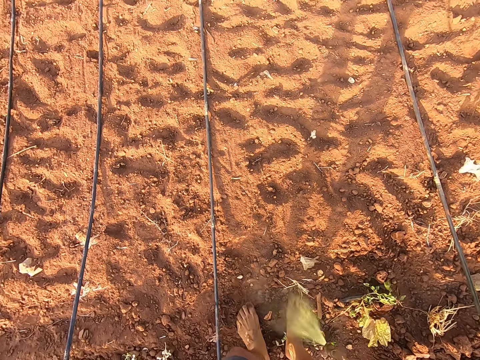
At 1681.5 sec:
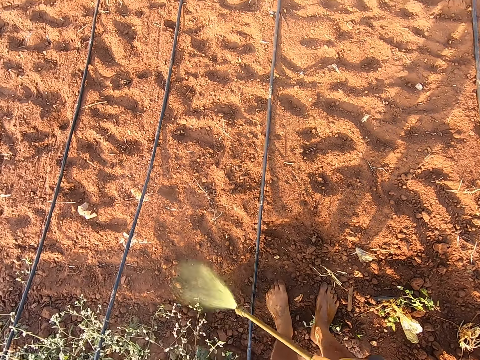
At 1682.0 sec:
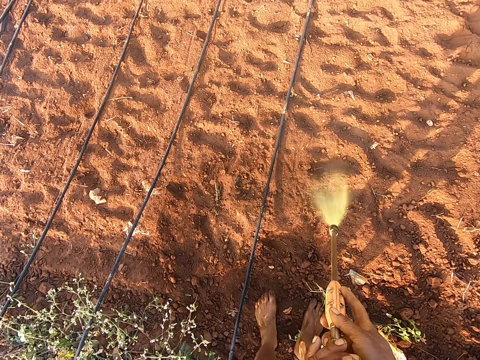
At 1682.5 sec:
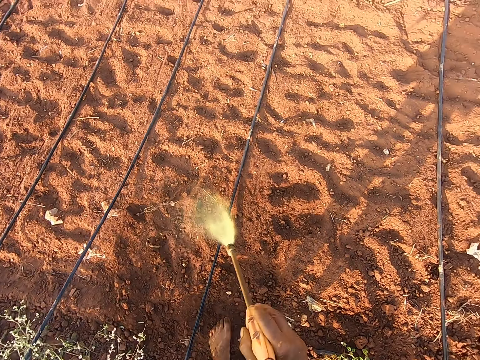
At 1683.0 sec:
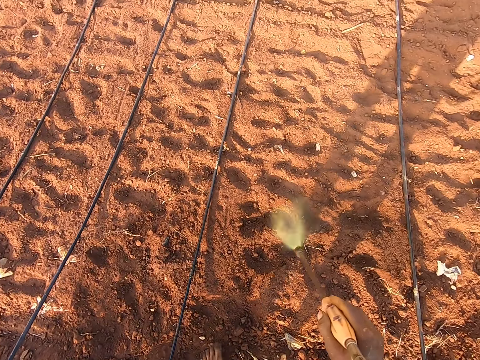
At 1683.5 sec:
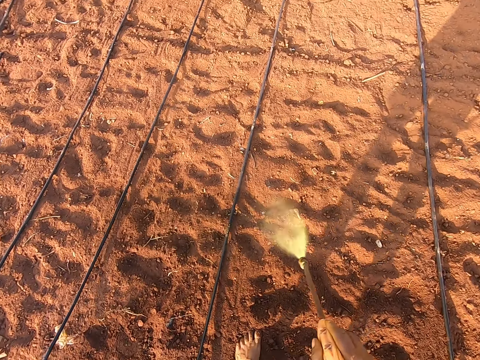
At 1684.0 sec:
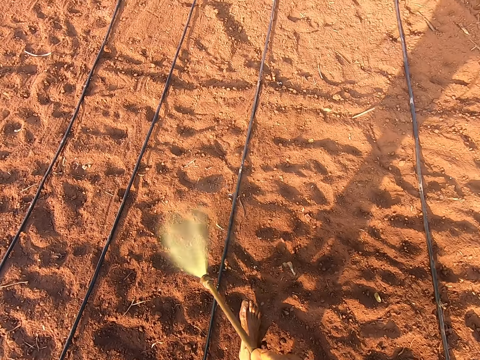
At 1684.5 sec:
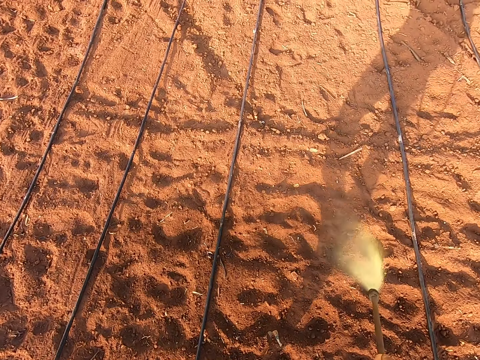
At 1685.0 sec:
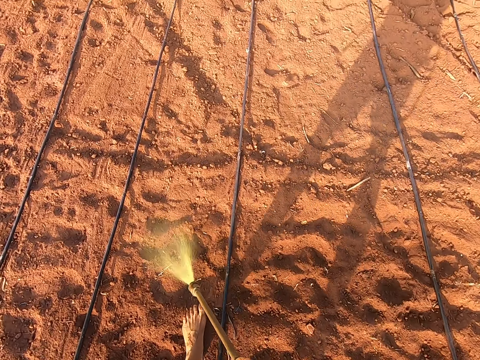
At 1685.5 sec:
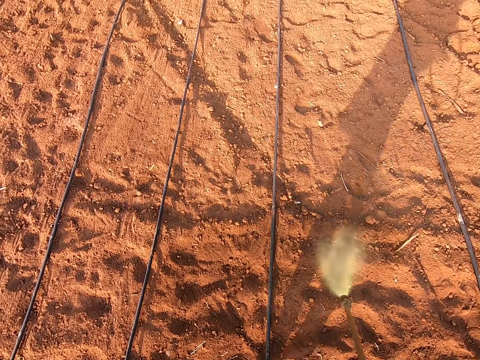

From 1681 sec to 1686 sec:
The camera wearer sprays the field.

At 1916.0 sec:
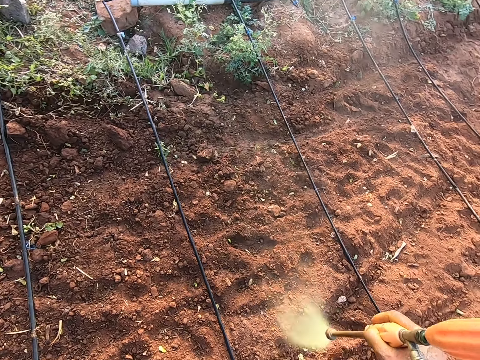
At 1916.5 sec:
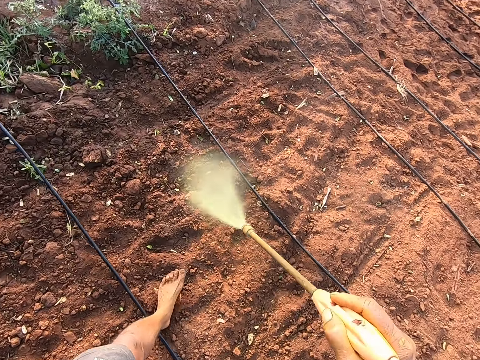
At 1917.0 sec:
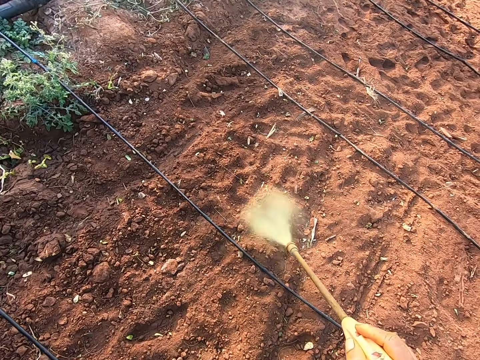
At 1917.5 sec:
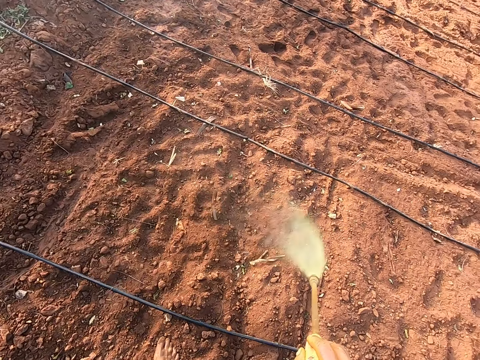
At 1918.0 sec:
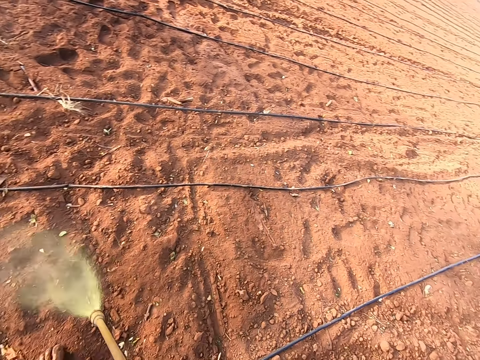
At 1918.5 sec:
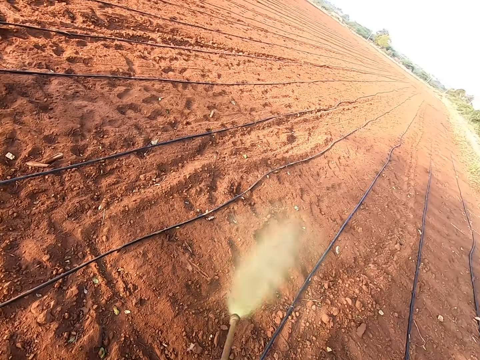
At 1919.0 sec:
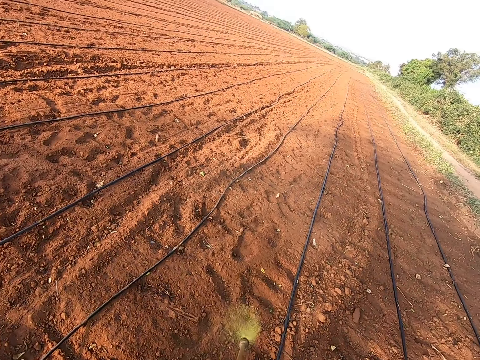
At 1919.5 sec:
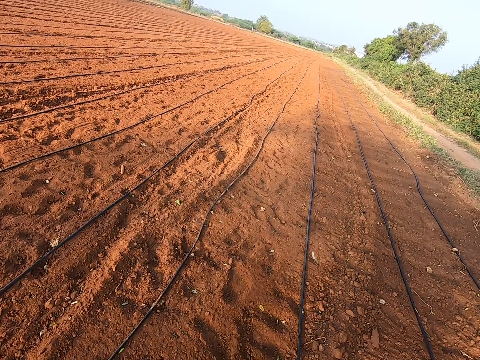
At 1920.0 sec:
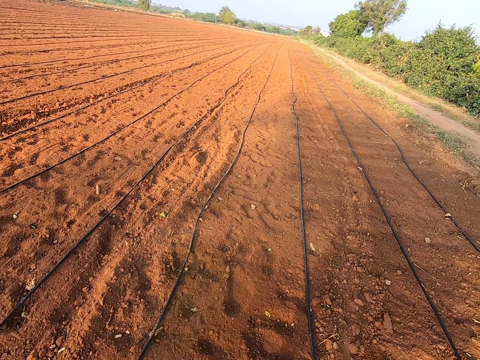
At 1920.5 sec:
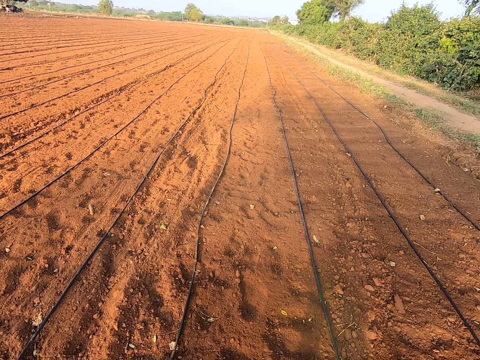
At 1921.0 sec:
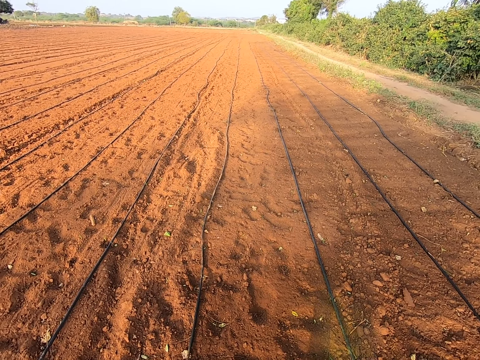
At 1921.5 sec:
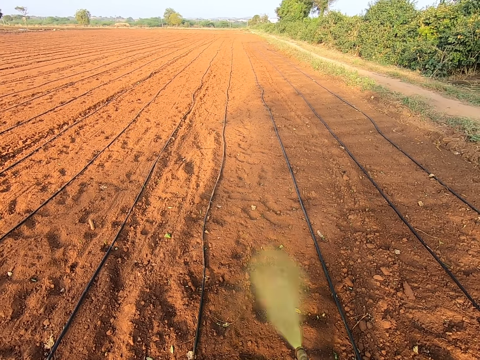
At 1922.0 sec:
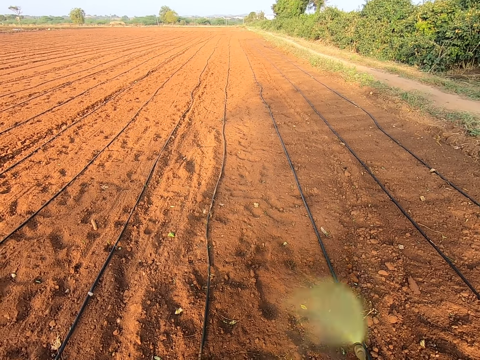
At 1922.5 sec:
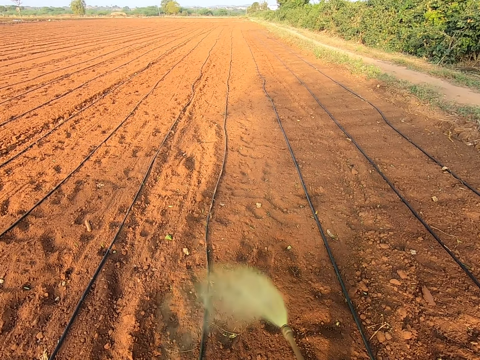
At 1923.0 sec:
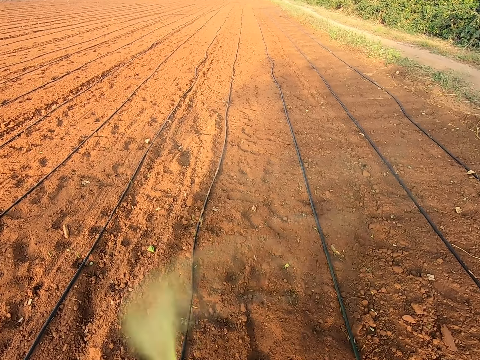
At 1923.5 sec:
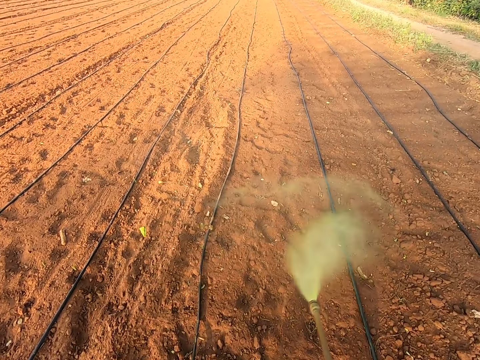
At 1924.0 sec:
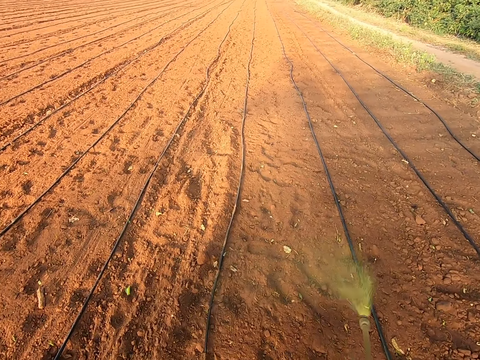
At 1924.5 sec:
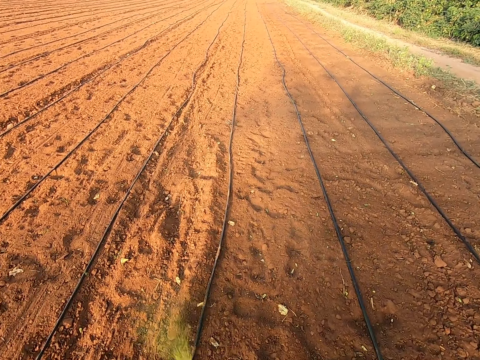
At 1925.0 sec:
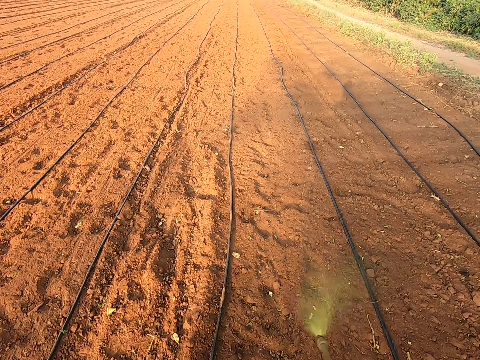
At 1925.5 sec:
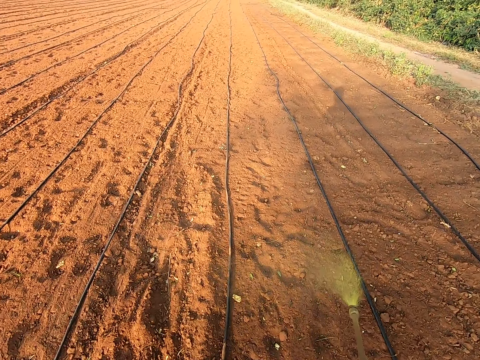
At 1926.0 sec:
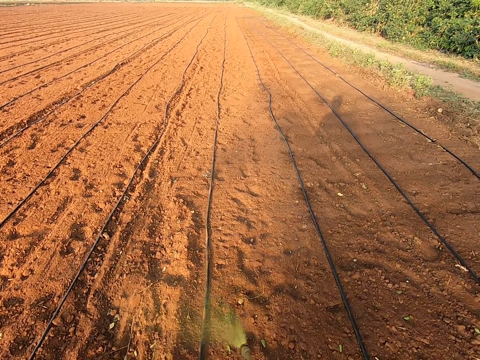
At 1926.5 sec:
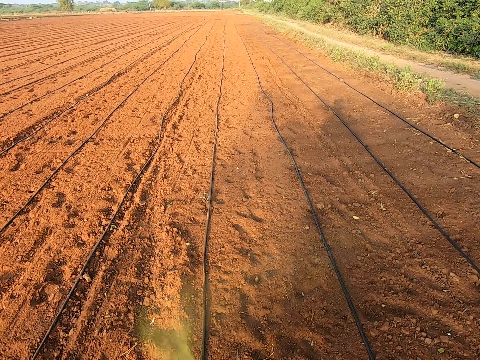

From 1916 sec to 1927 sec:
The camera wearer turns around. They spray something.

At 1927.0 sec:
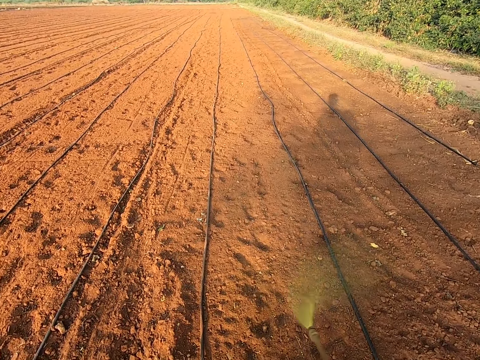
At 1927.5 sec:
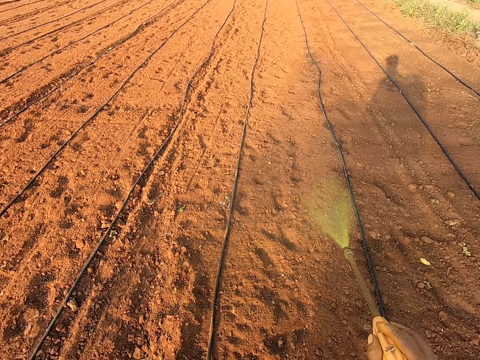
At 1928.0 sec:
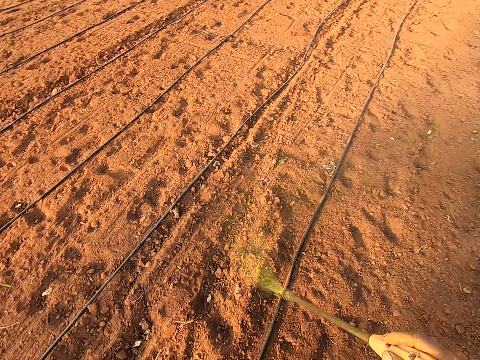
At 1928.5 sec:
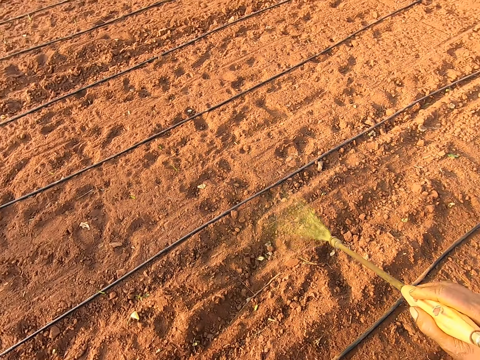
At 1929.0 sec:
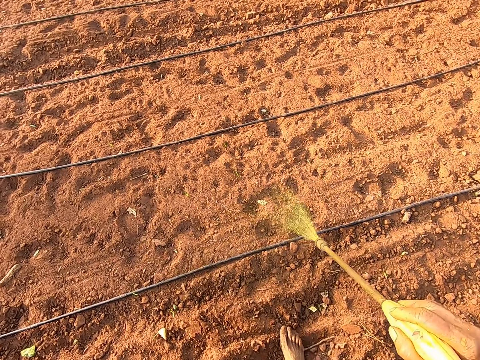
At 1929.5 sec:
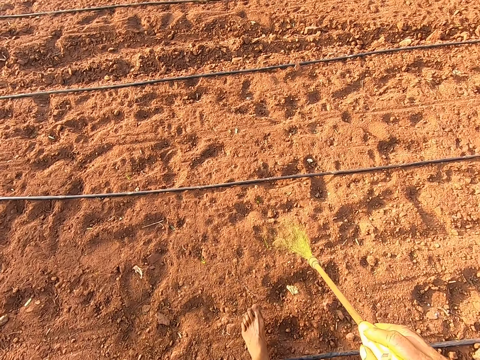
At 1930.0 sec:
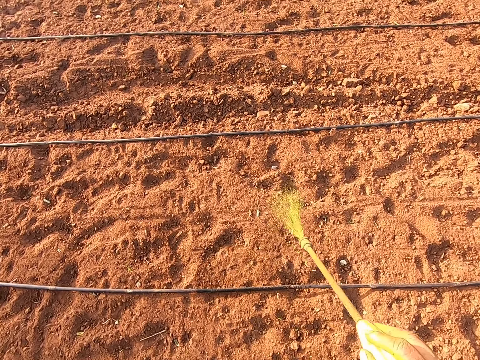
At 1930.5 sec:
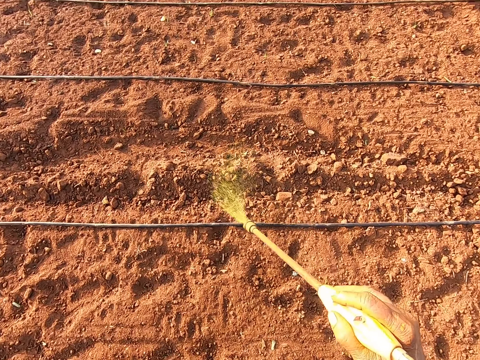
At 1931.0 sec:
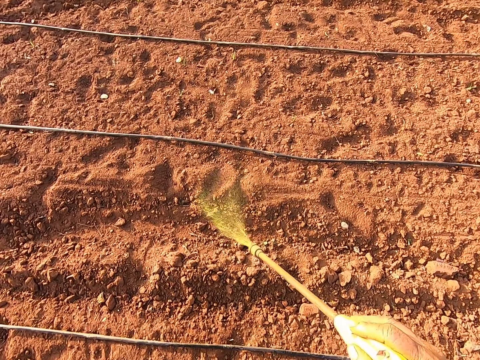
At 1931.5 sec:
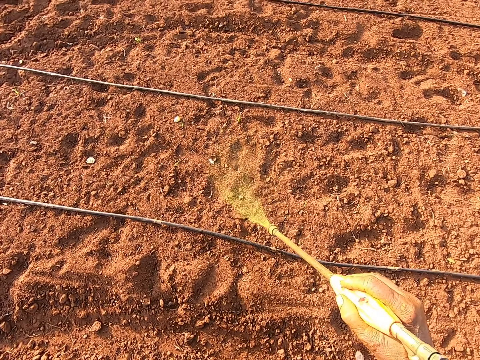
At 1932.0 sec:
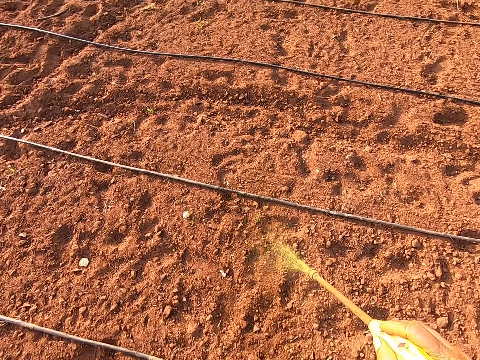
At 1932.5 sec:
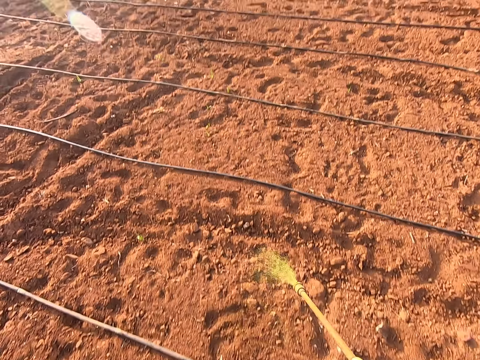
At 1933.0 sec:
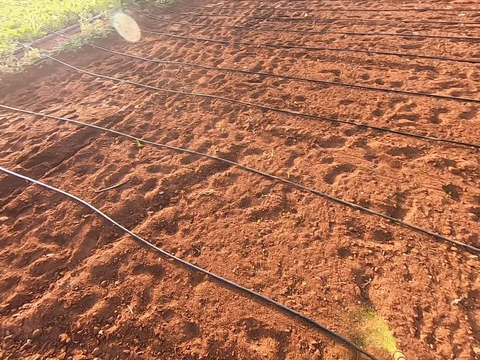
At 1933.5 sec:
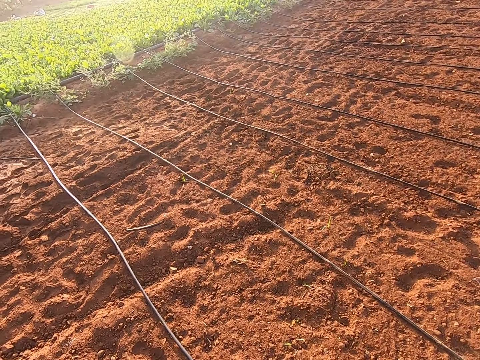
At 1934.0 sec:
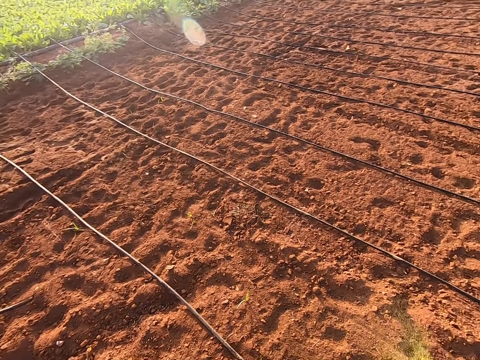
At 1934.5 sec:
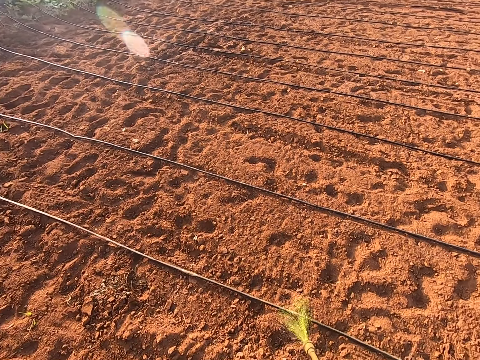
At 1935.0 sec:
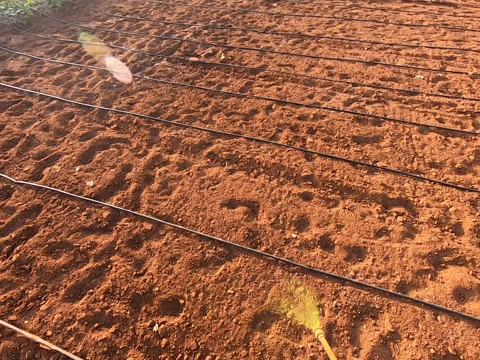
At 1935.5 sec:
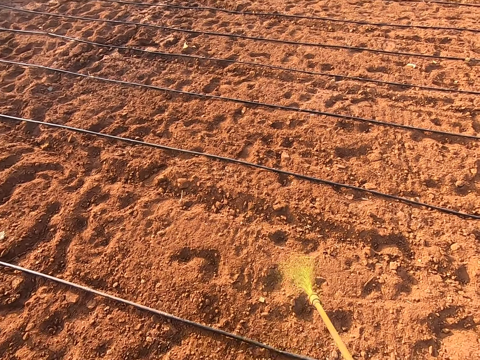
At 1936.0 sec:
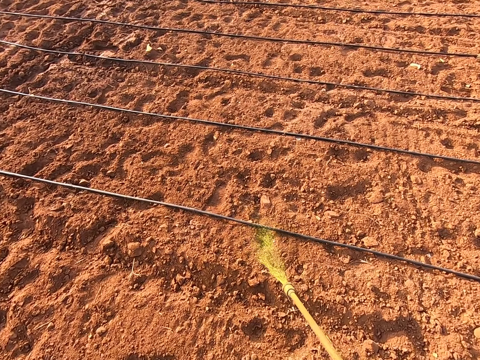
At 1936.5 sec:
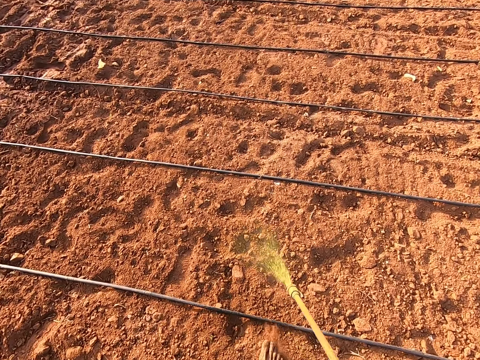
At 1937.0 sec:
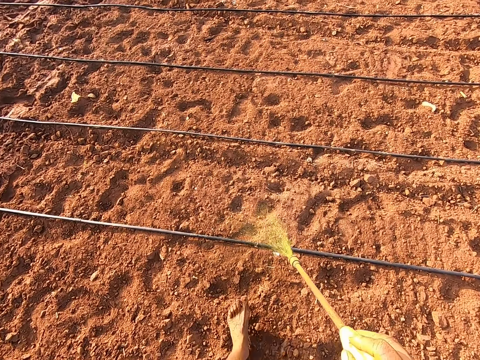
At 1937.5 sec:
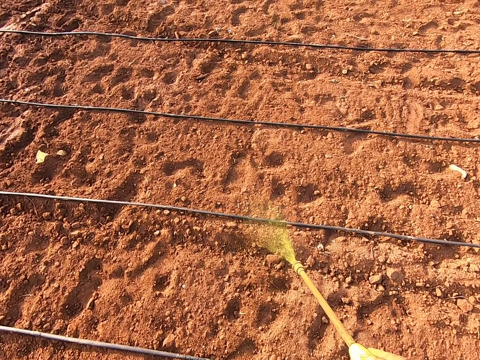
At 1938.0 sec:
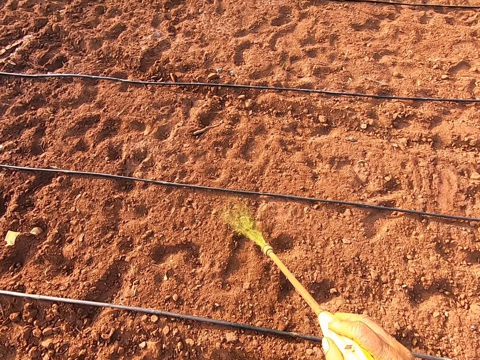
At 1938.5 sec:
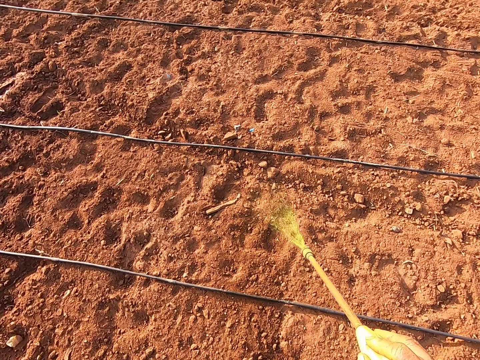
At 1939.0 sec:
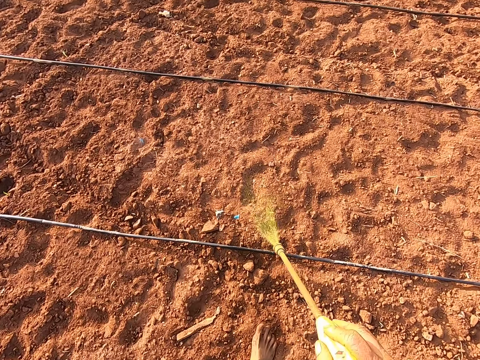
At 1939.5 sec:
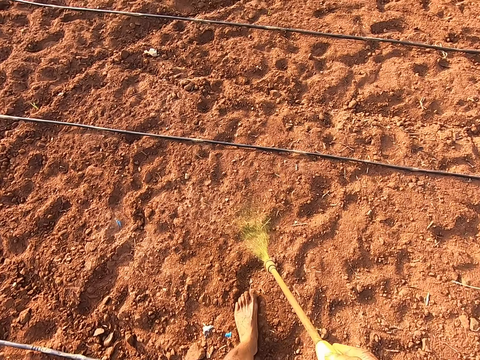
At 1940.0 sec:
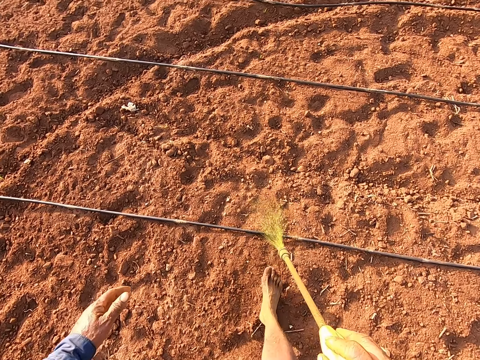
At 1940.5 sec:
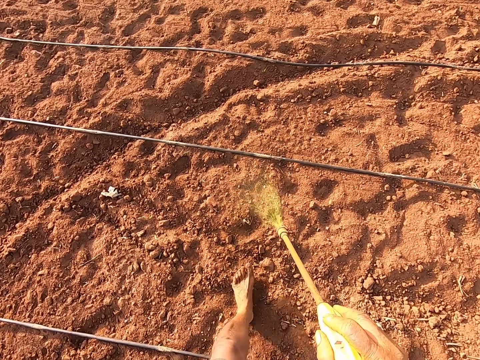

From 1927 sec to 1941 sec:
The camera wearer turns around. They spray something.
